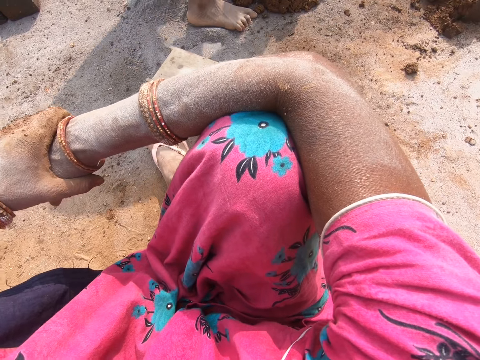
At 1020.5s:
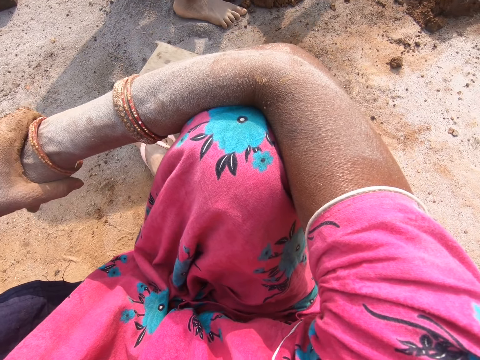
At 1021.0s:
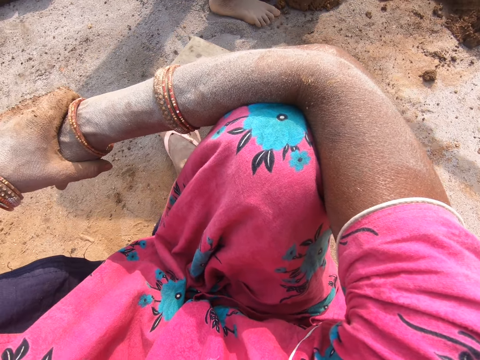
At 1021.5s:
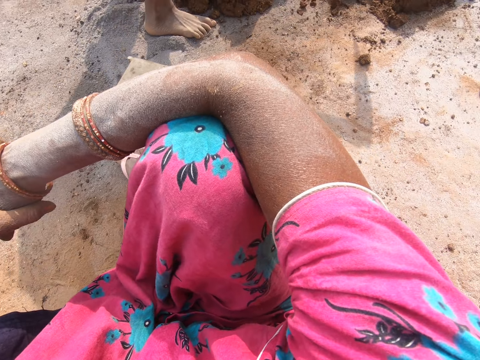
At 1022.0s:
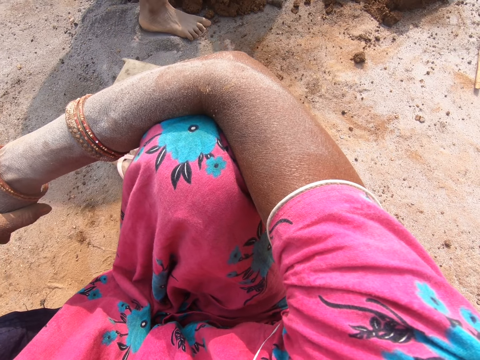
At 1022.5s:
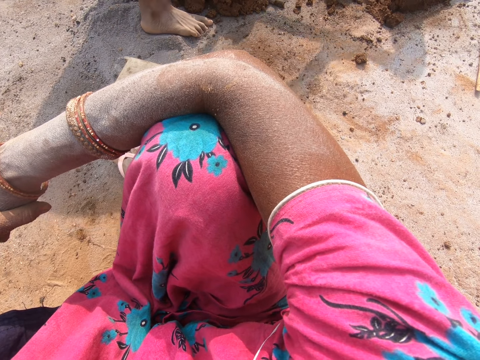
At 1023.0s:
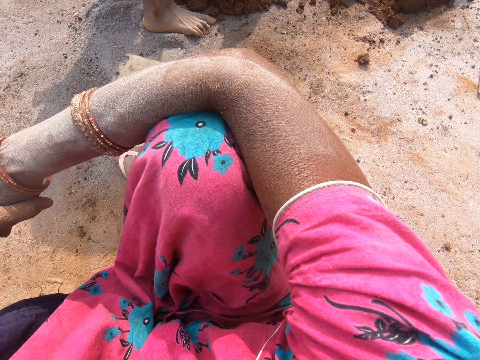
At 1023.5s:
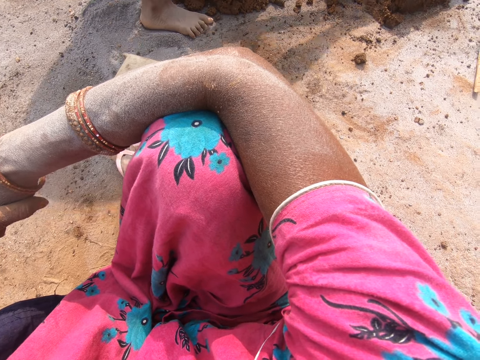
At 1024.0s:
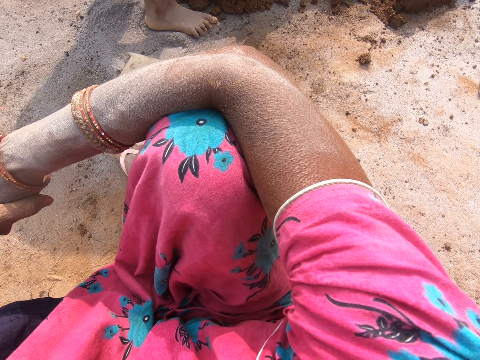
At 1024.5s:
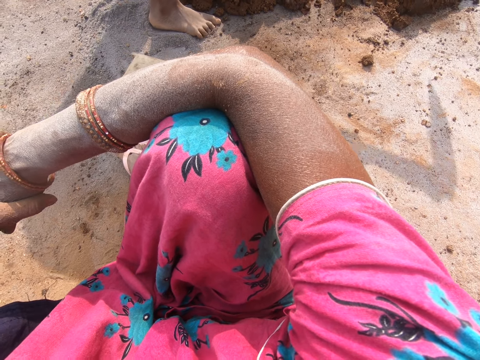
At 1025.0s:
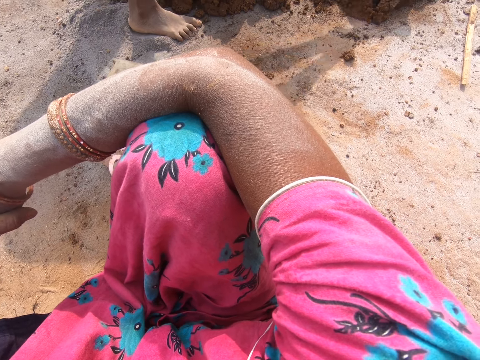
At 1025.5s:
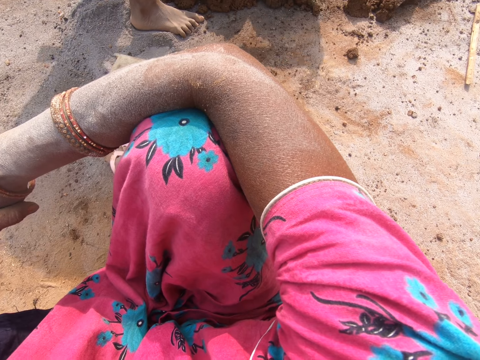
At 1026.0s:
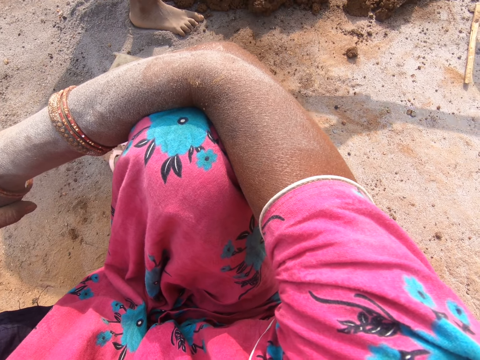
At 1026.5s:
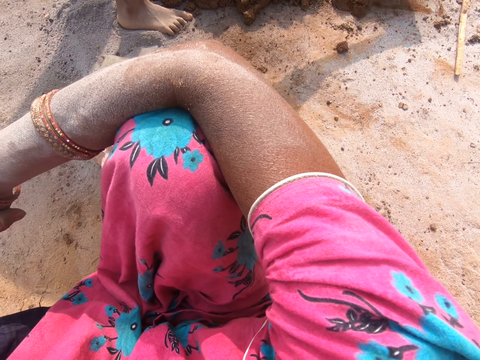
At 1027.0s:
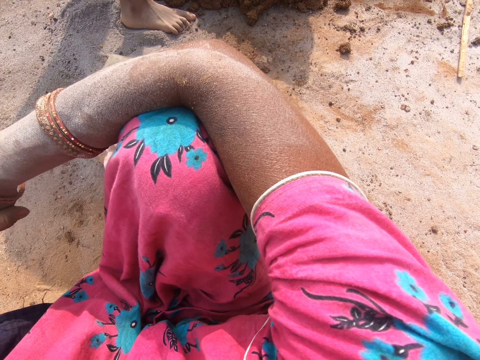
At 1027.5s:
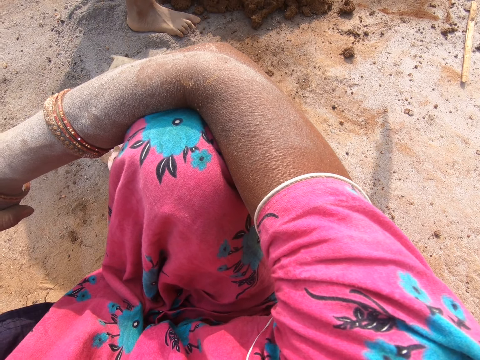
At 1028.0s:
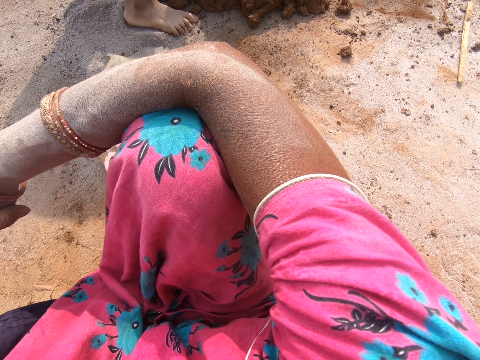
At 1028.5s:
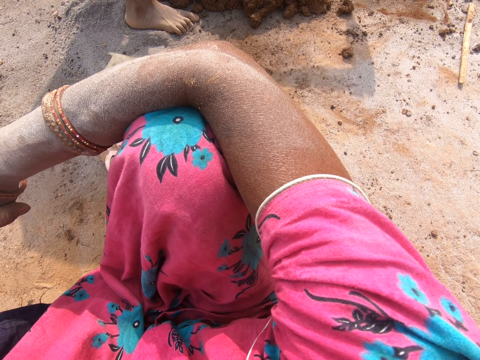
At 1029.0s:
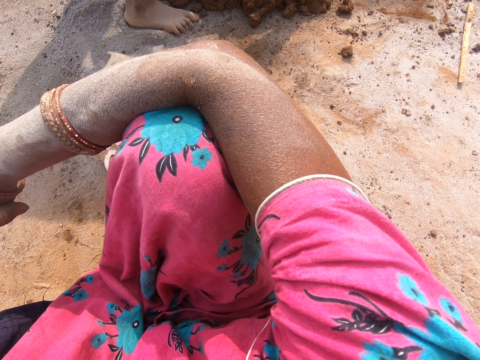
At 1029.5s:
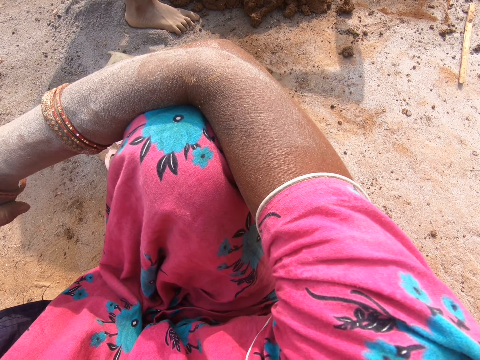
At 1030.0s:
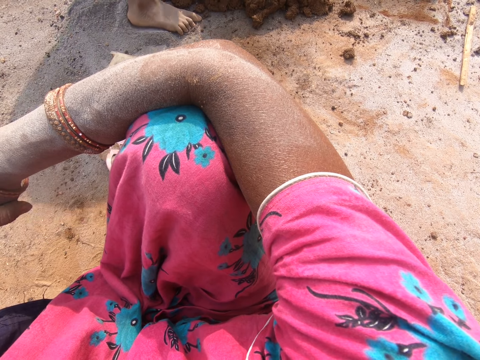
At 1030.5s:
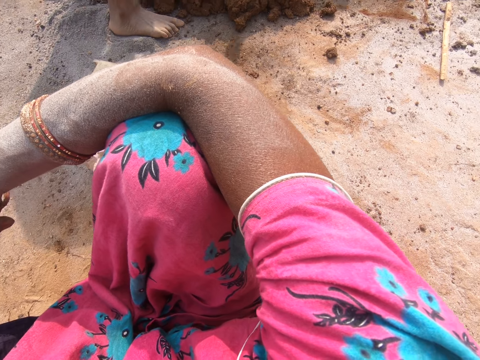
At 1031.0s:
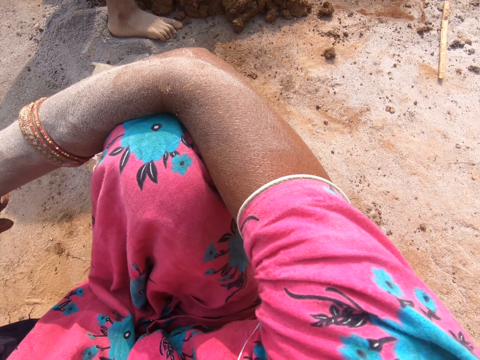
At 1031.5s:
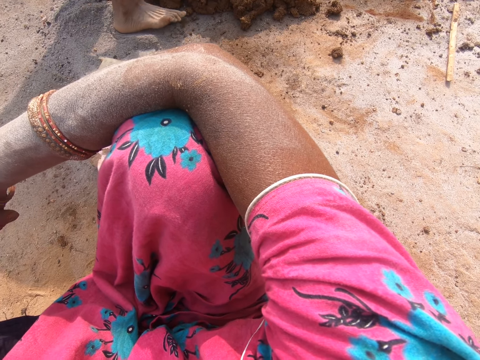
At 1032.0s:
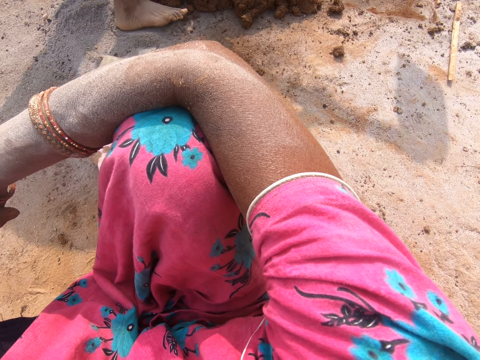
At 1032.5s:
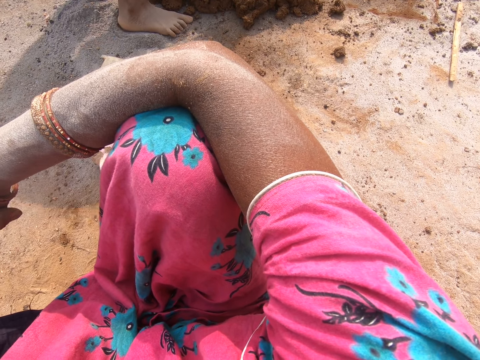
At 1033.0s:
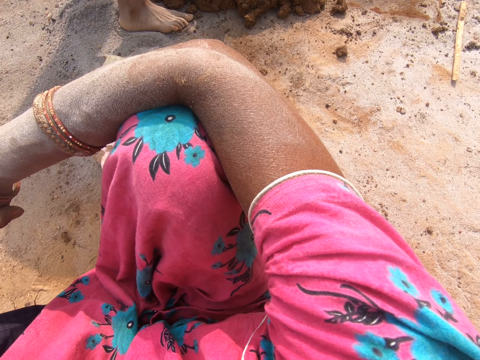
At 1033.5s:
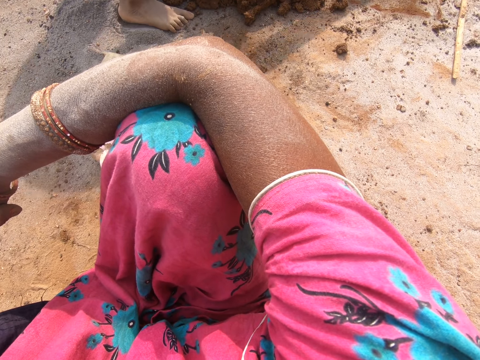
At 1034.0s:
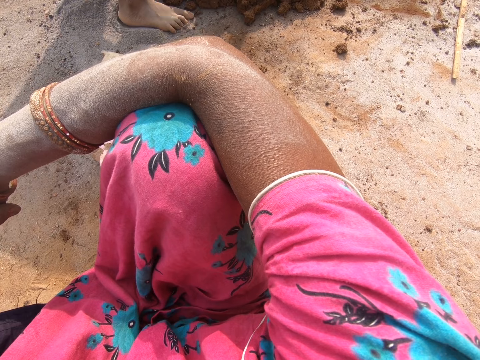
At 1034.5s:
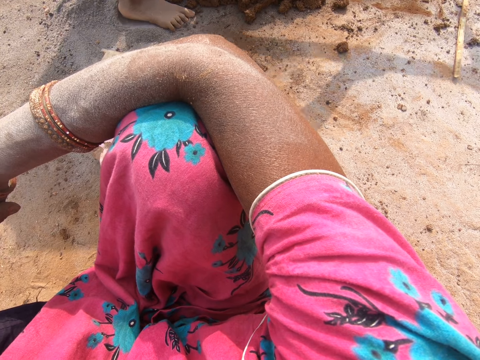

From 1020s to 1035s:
The camera wearer looks around the place.

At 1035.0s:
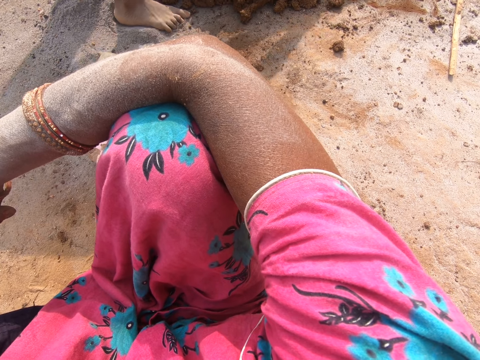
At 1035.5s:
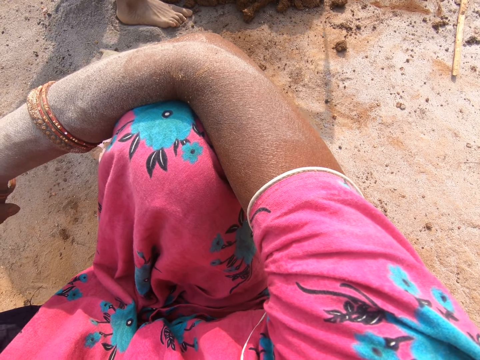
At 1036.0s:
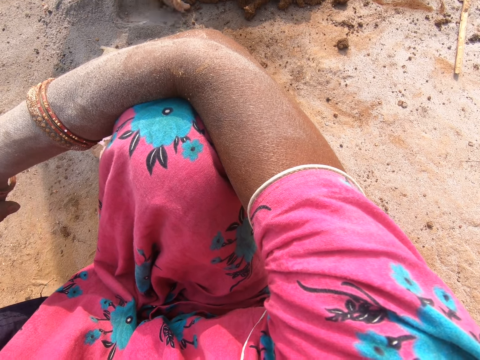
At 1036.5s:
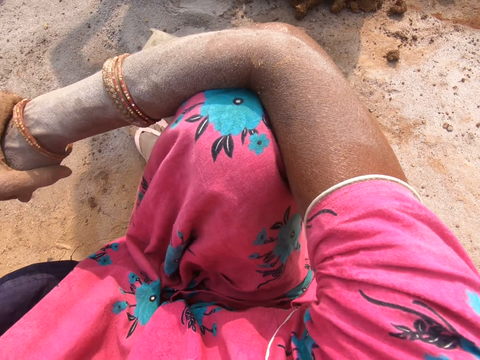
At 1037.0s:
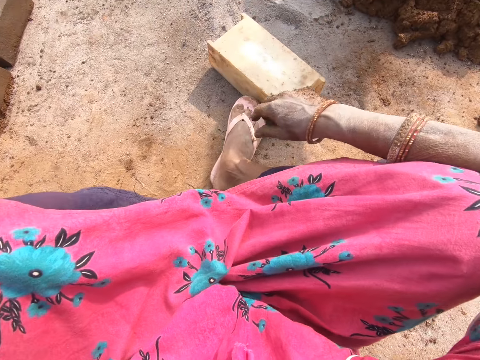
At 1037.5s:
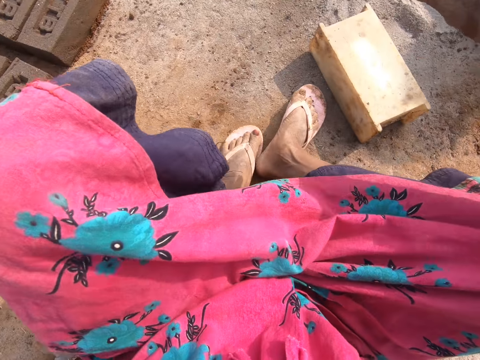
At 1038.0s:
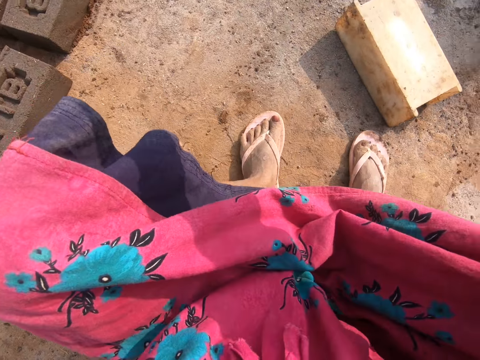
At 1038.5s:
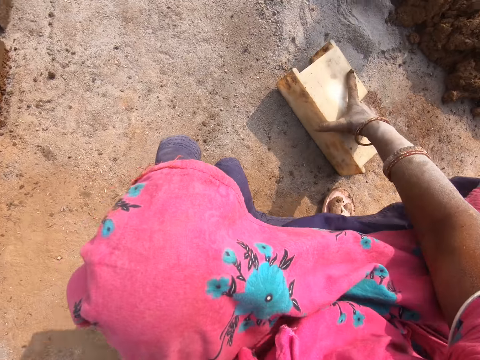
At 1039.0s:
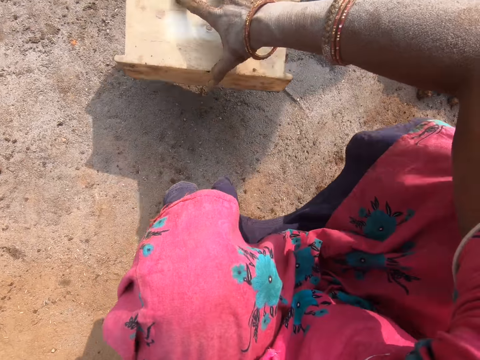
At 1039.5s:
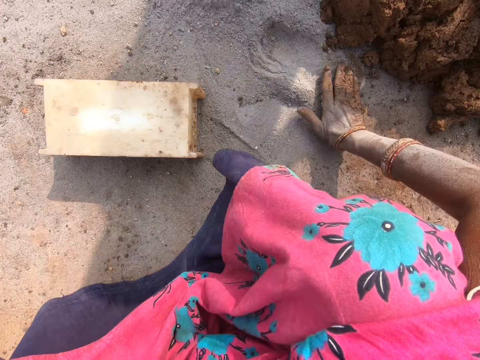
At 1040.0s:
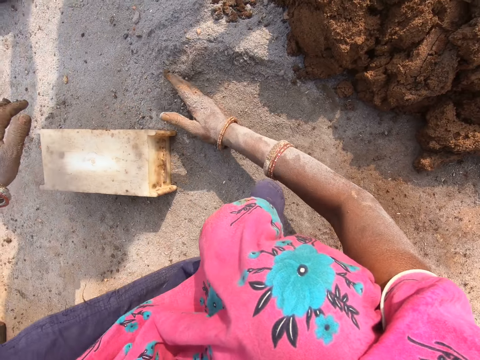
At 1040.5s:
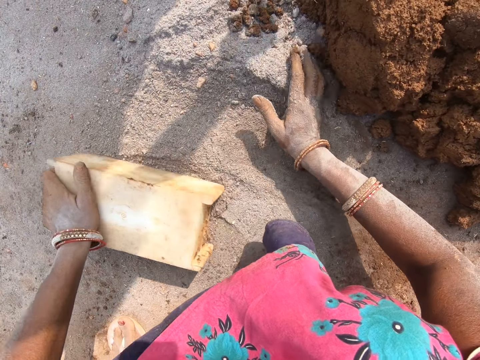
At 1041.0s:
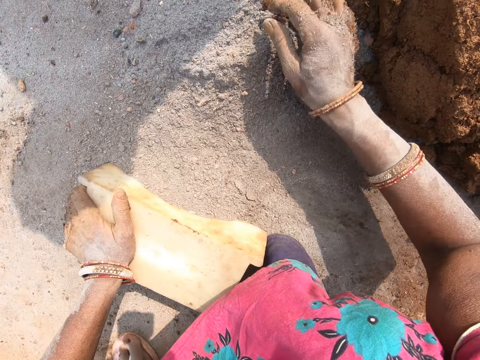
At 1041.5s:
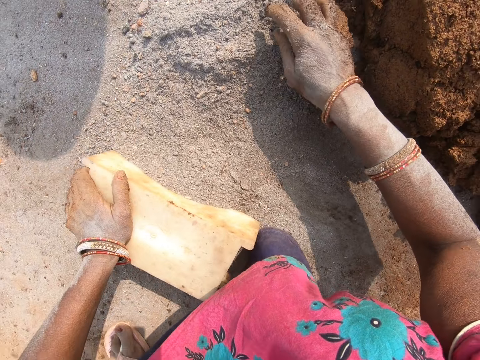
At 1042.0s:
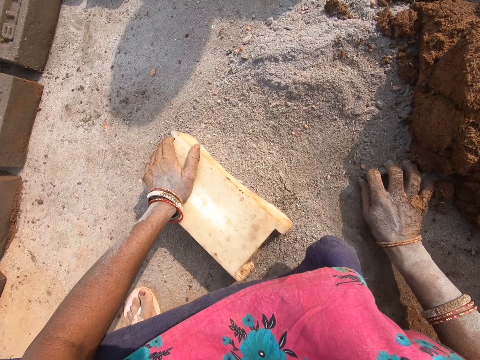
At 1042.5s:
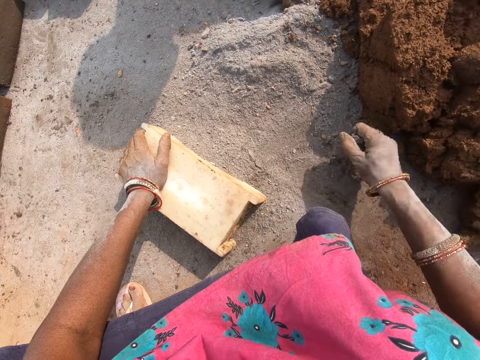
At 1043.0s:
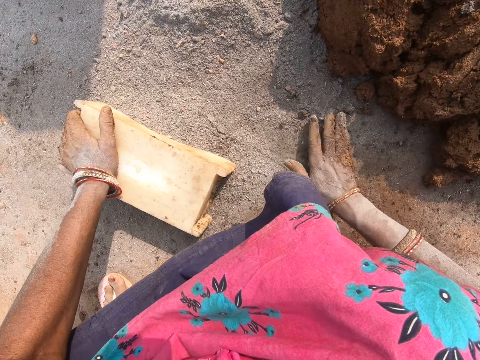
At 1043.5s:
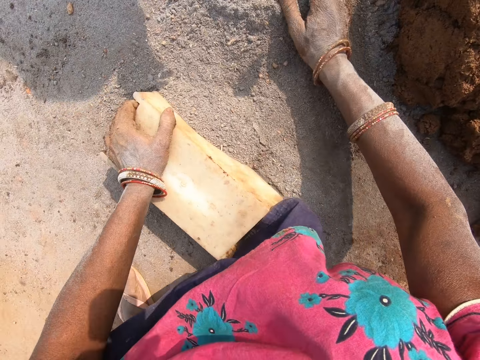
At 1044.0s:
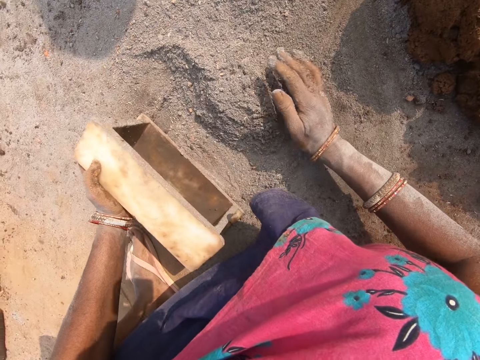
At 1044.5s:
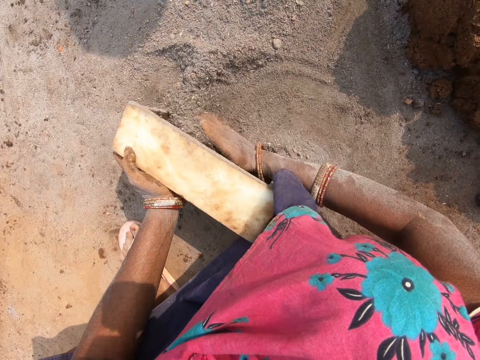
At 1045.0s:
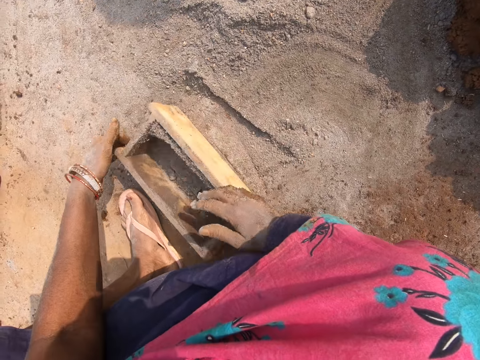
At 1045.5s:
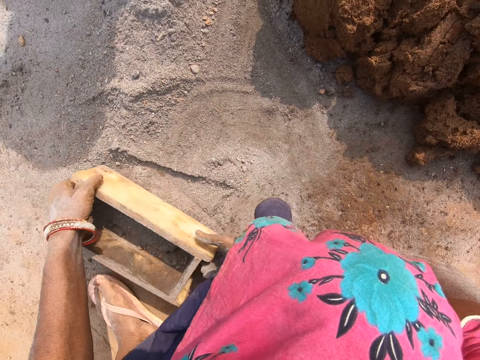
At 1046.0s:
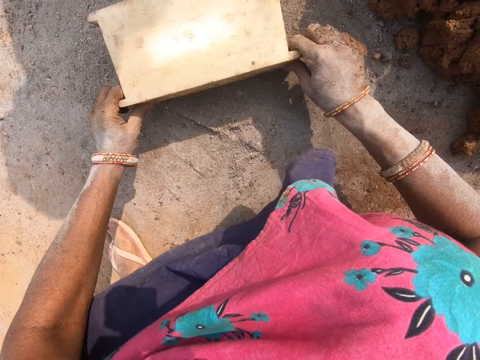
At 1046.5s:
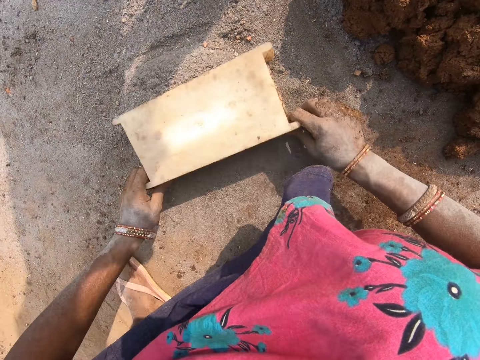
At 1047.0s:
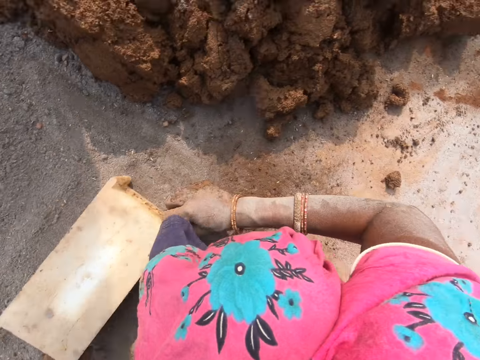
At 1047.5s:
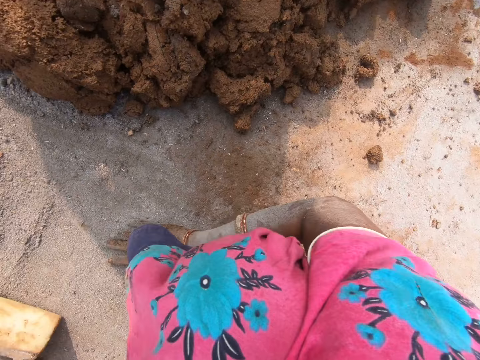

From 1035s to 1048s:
The camera wearer moves a brick mold on the ground. They move soil on the ground with a hand. They gather the cement. They scoop the soil from the ground with the brick mold. They put the cement in the brick mold. They pour the soil on the brick mold. They empty the brick mold.
